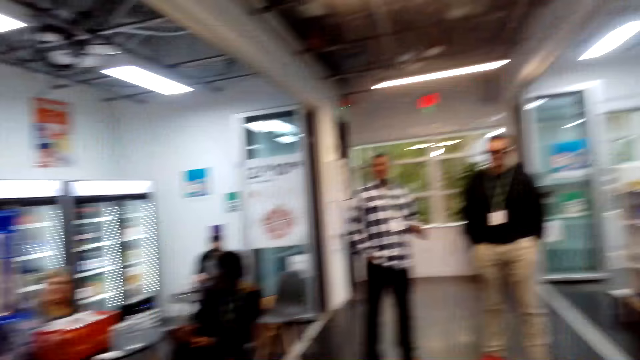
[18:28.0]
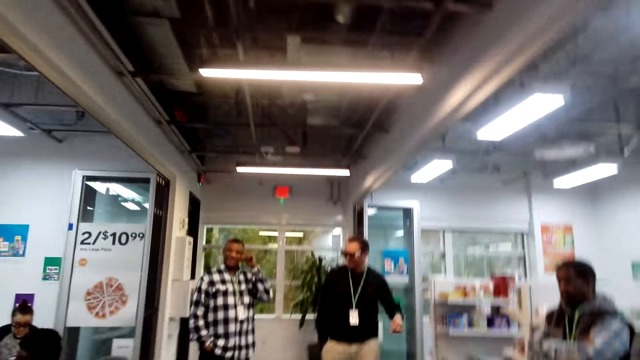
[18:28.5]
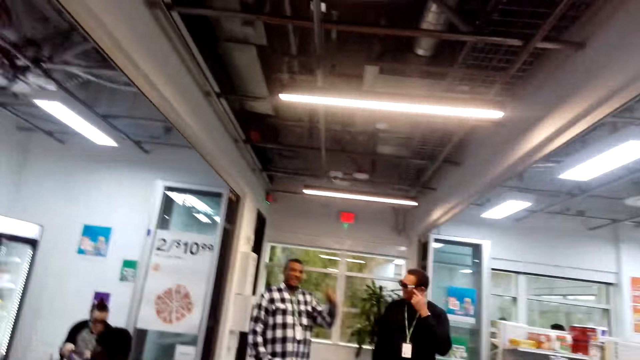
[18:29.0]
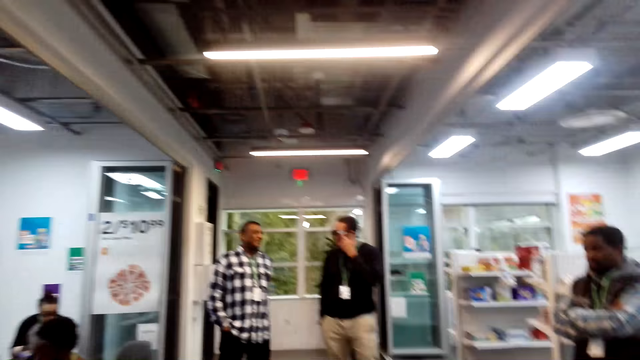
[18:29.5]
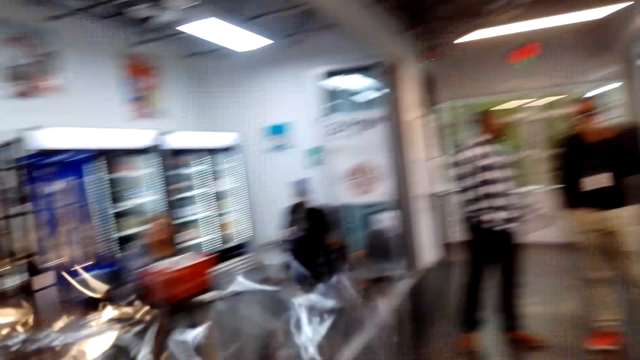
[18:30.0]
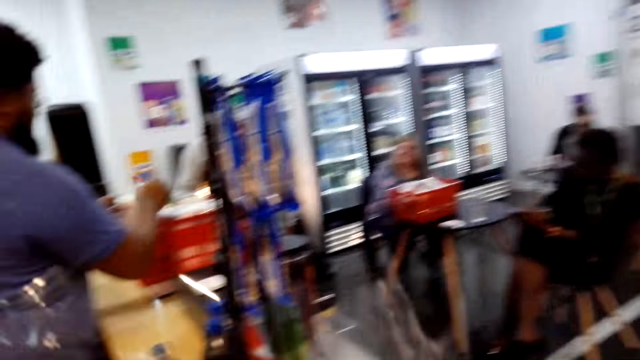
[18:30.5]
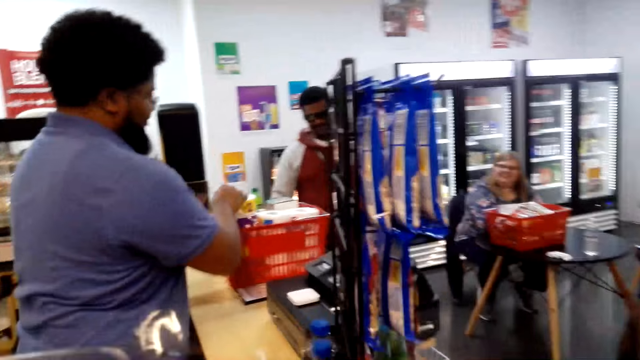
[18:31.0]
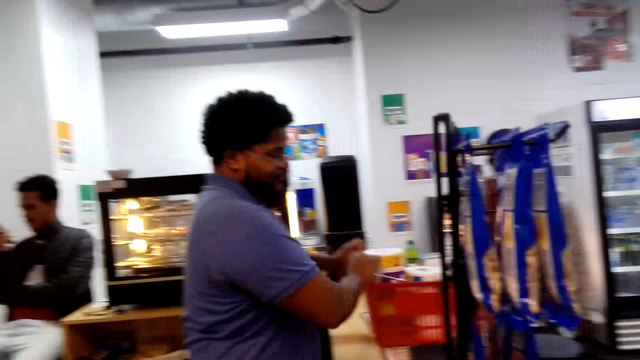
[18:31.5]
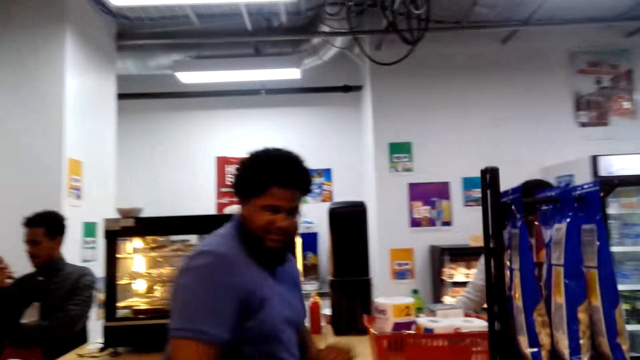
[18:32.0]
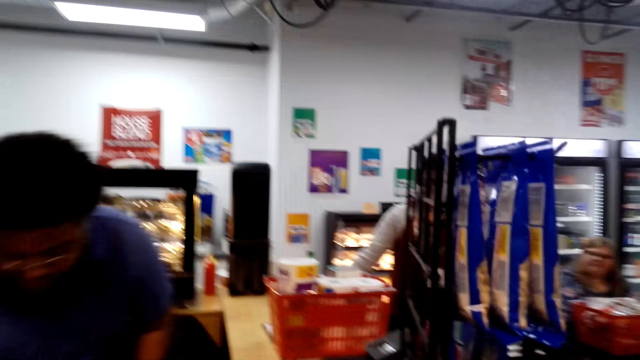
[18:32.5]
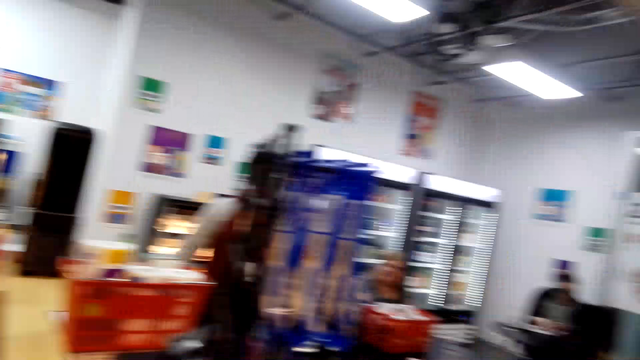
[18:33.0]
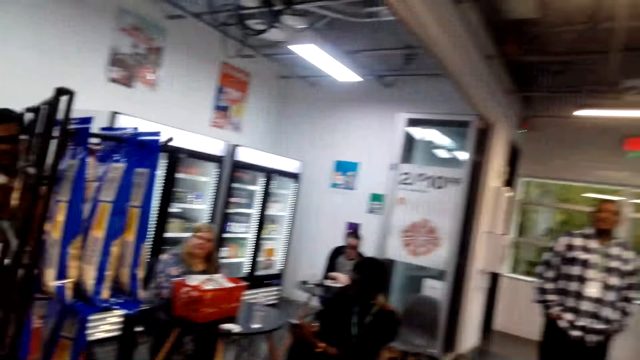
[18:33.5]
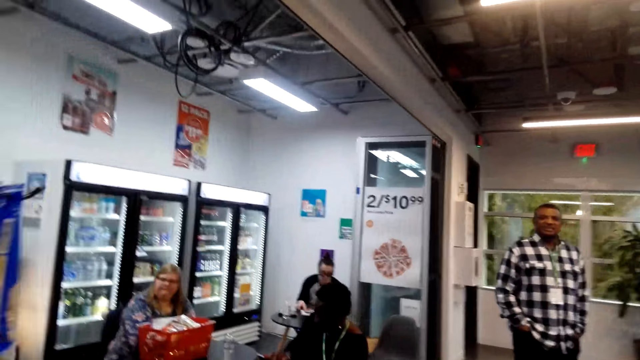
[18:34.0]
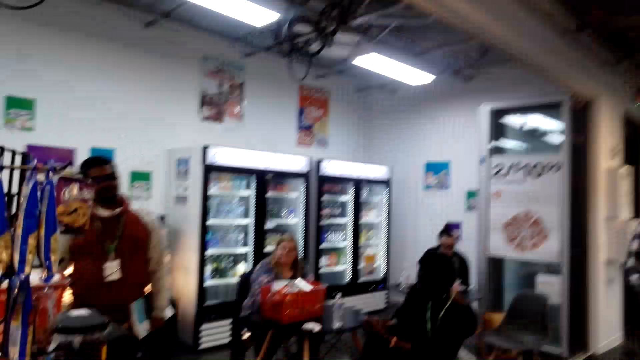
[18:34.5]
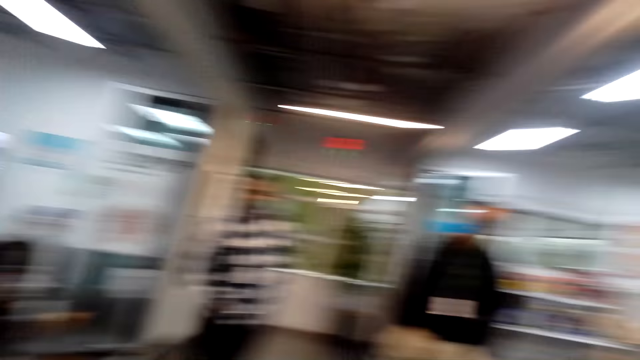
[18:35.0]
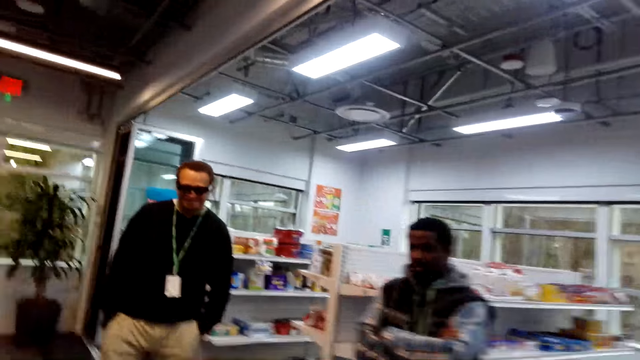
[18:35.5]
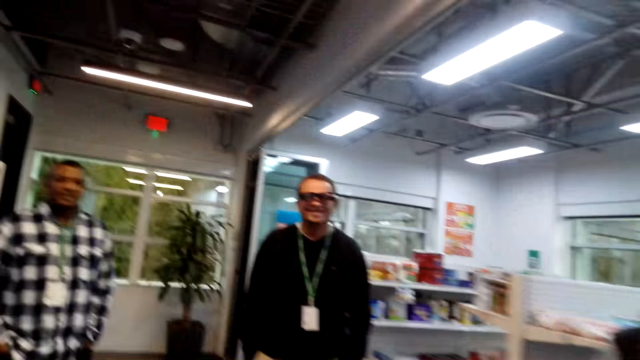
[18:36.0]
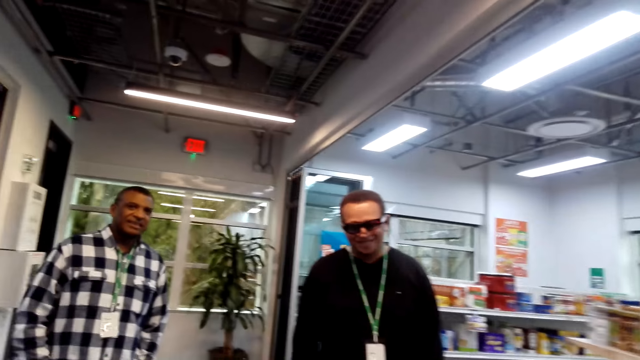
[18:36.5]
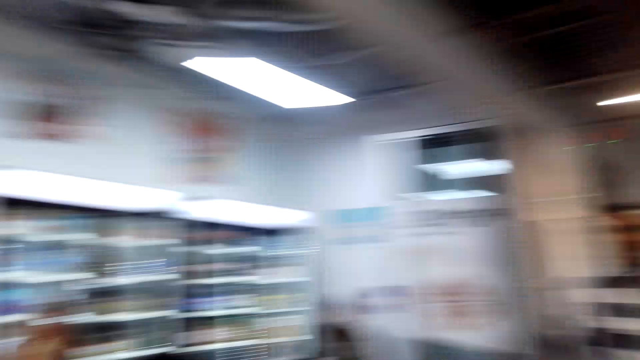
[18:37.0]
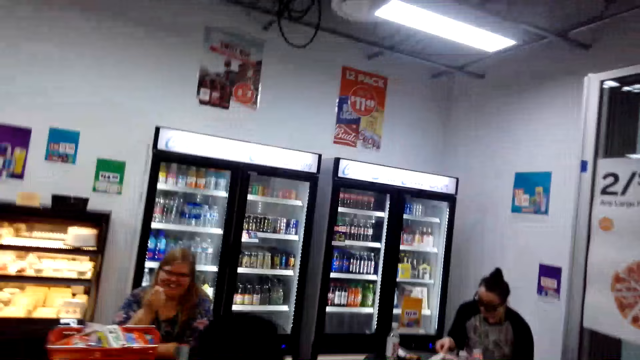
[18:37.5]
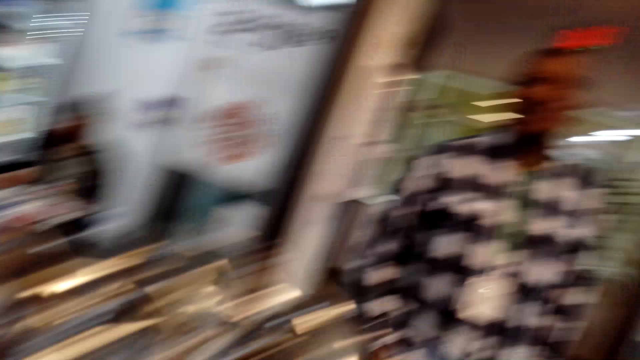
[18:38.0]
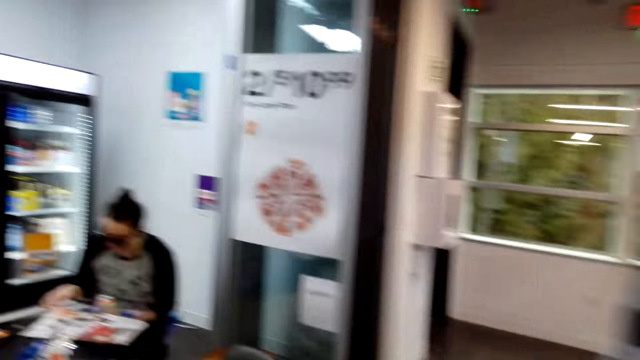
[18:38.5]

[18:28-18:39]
A man lifts the hand. Another man moves the hands. The camera wearer looks around. A third man moves the hands. The camera wearer looks around. They turn around the supermarket. The first man walks around. The second man talks. The camera wearer walks around.

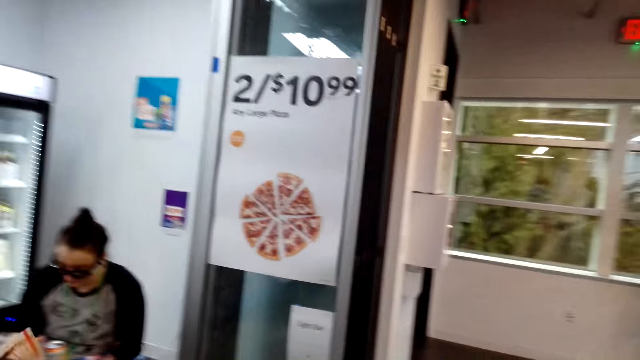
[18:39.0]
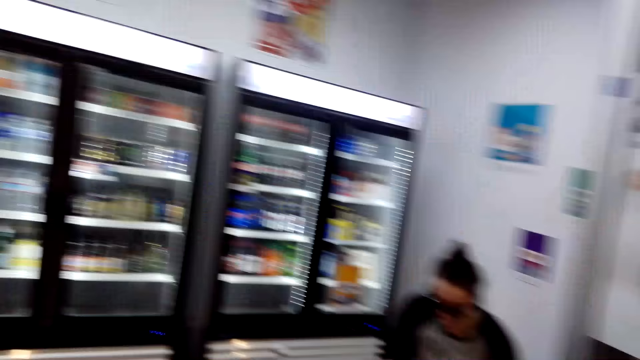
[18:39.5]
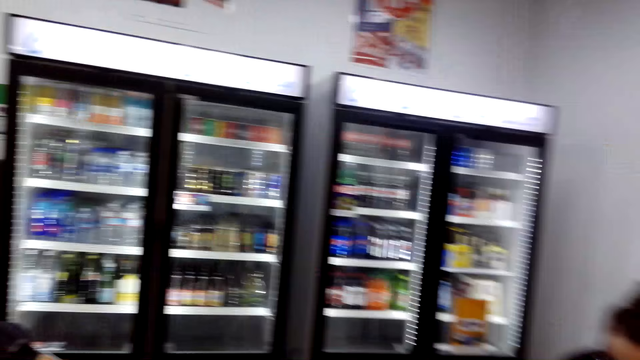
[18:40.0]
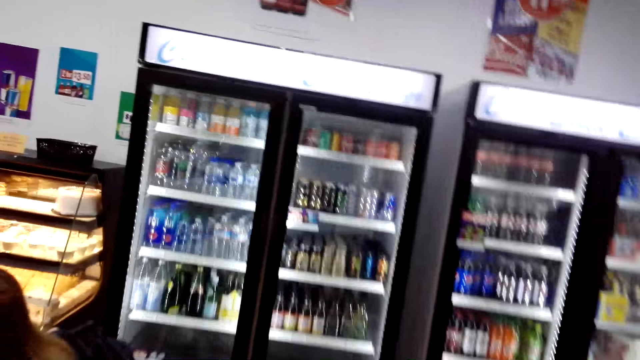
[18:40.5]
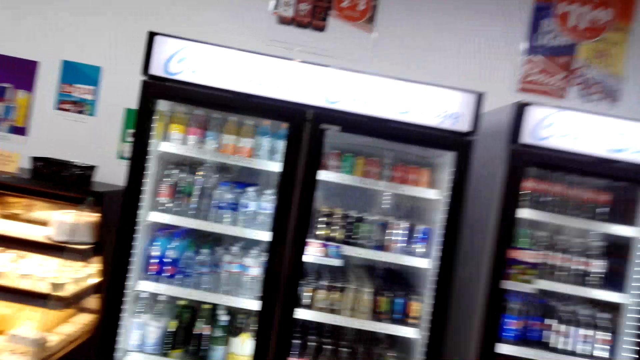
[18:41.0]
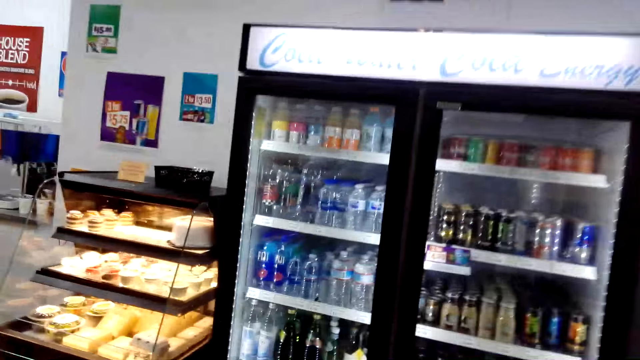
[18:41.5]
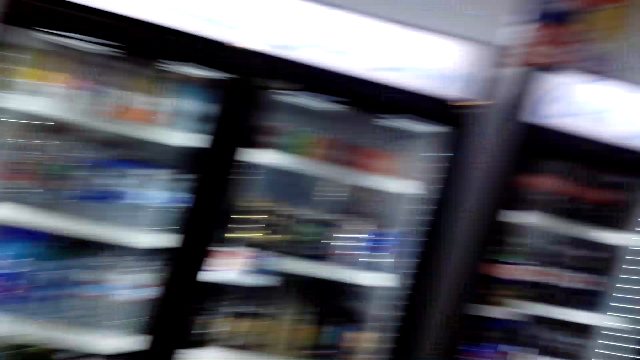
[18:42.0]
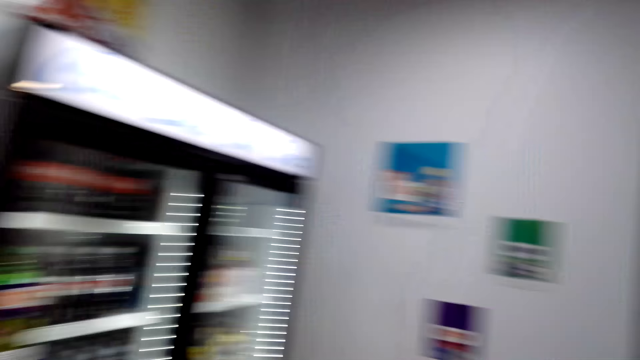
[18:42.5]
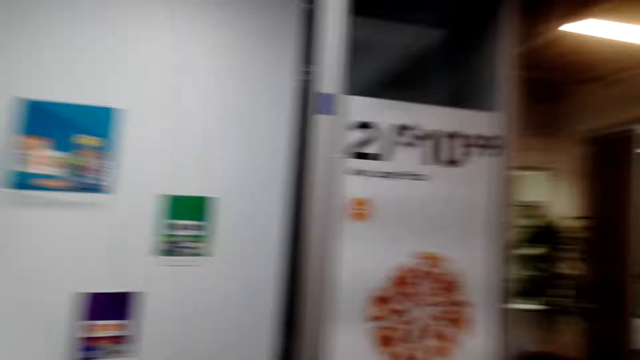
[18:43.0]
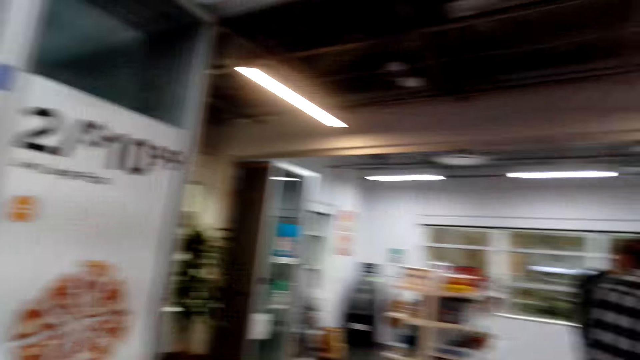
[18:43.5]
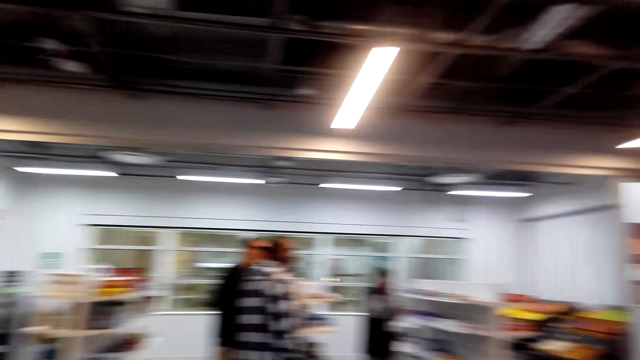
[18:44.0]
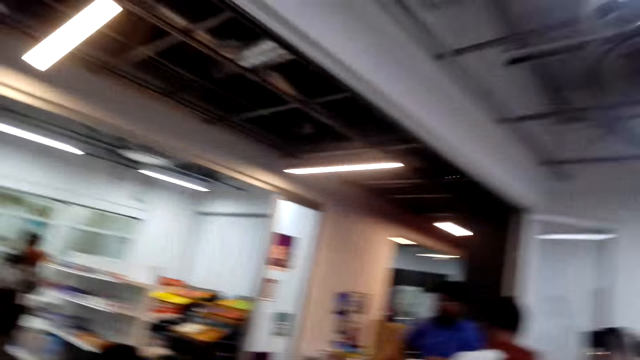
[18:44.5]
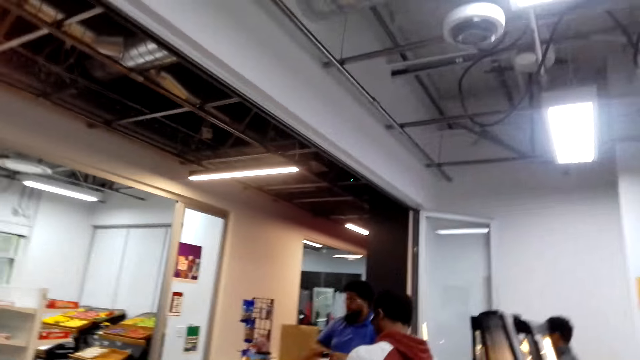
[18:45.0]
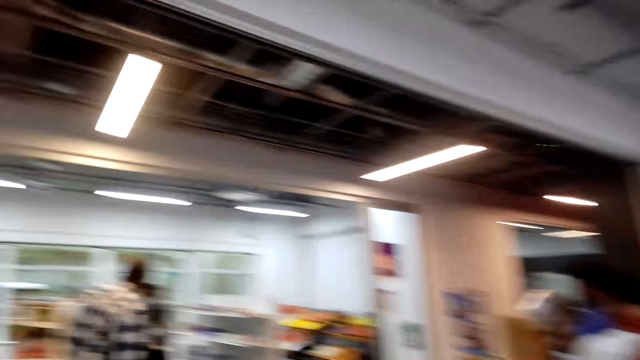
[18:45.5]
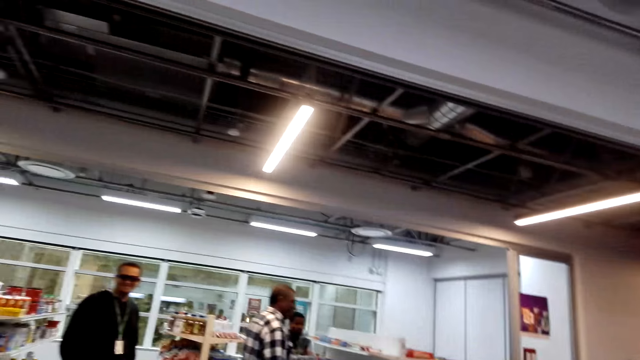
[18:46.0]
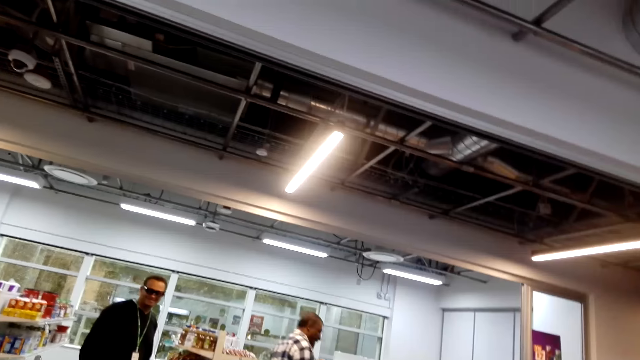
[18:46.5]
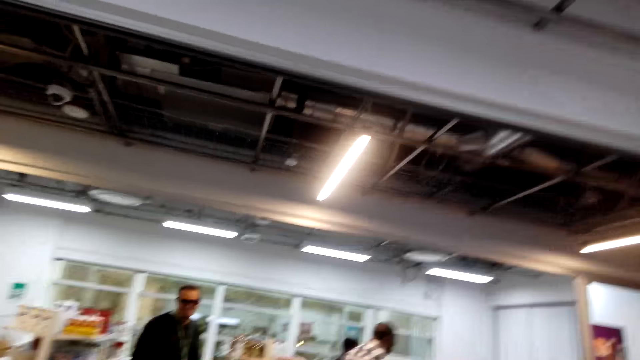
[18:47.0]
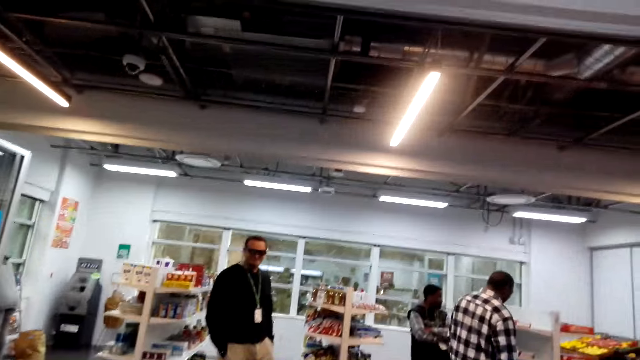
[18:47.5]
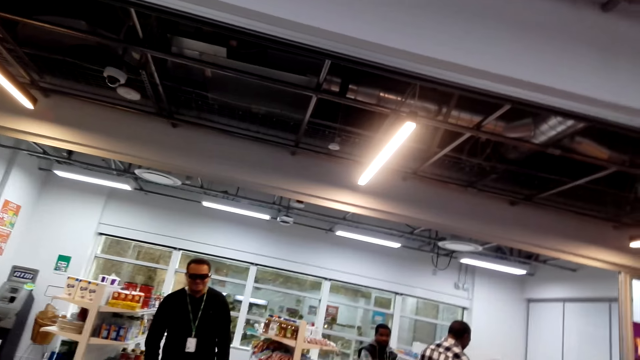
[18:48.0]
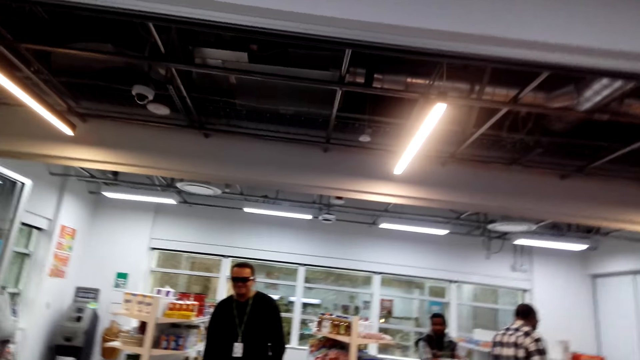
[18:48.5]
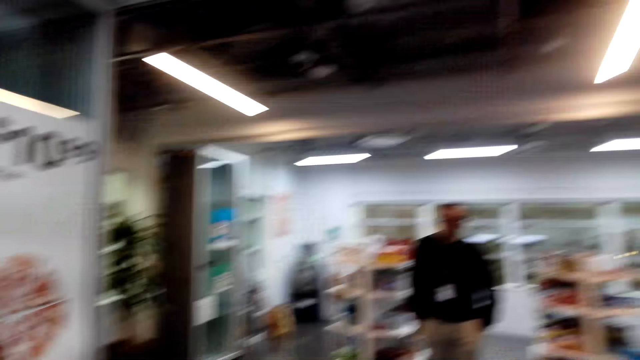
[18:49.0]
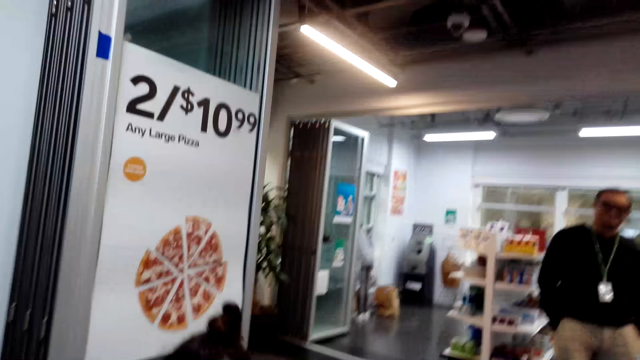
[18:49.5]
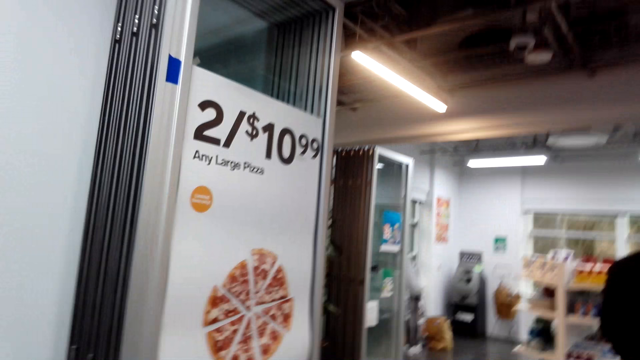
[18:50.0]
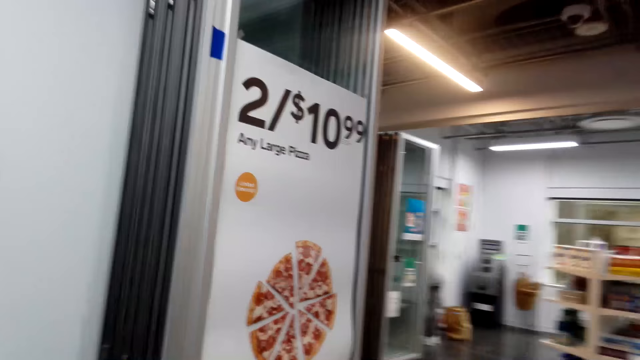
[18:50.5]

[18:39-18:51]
A woman reads. The camera wearer talks. They look around. A man walks around. Another man walks.
